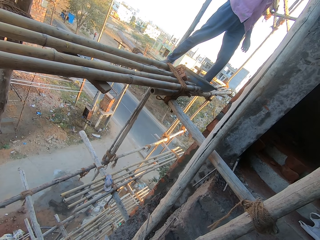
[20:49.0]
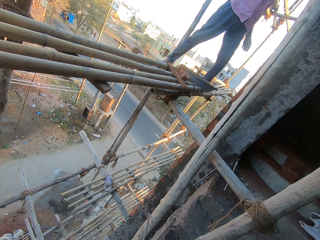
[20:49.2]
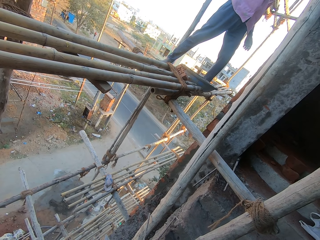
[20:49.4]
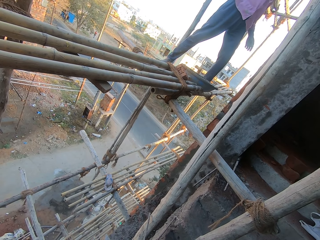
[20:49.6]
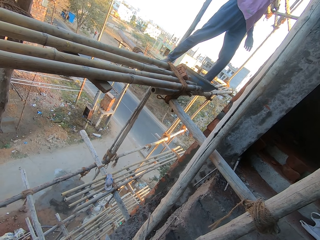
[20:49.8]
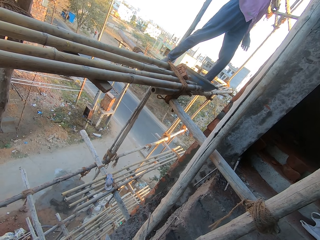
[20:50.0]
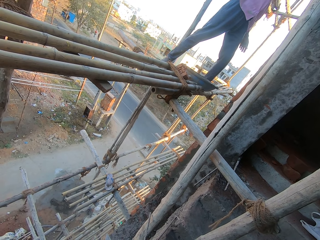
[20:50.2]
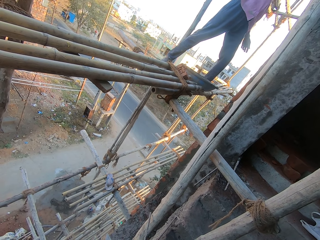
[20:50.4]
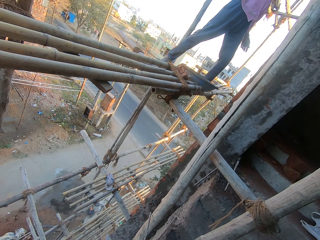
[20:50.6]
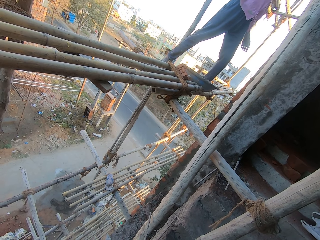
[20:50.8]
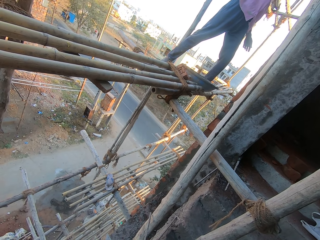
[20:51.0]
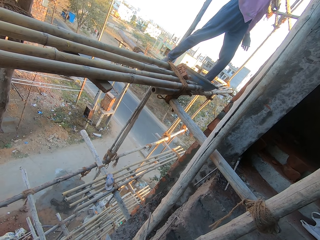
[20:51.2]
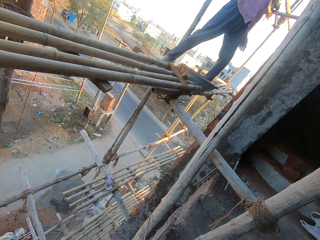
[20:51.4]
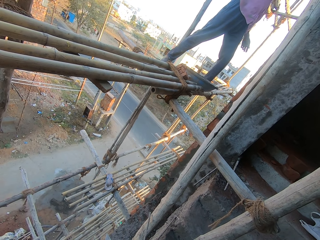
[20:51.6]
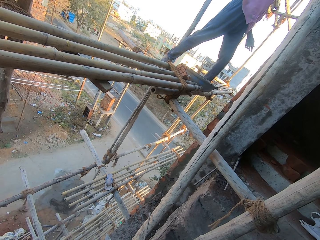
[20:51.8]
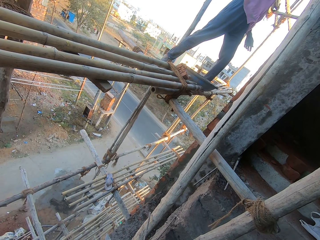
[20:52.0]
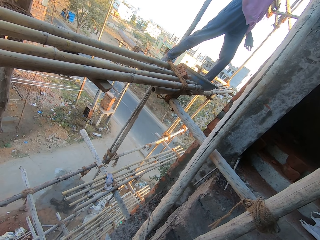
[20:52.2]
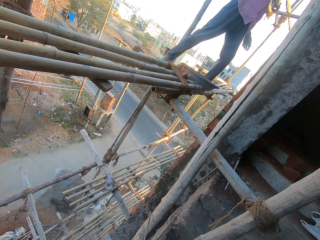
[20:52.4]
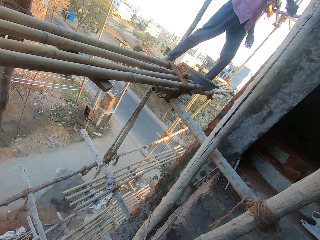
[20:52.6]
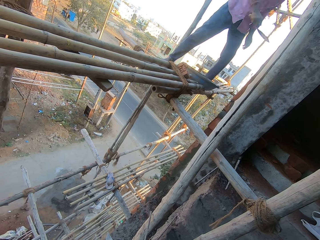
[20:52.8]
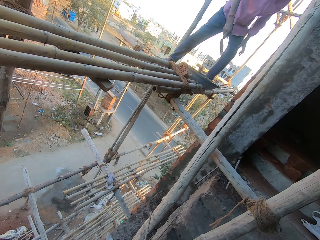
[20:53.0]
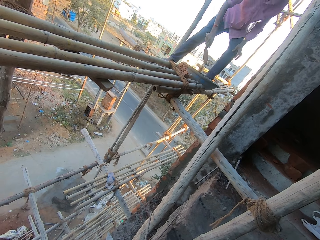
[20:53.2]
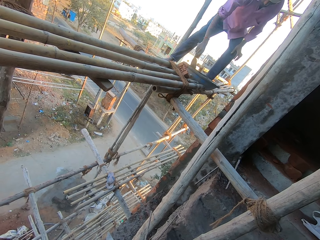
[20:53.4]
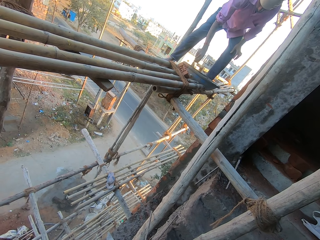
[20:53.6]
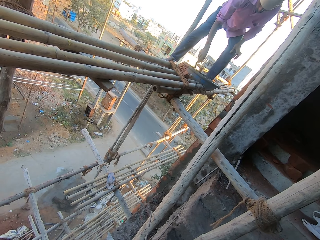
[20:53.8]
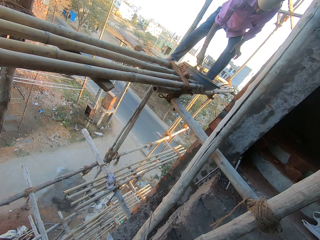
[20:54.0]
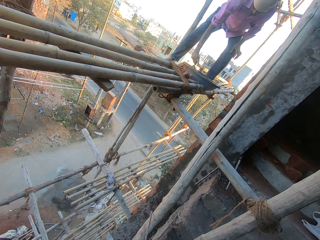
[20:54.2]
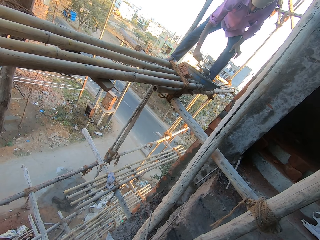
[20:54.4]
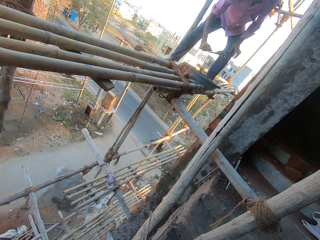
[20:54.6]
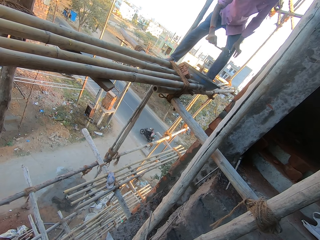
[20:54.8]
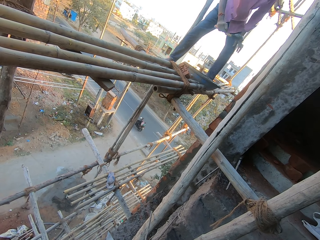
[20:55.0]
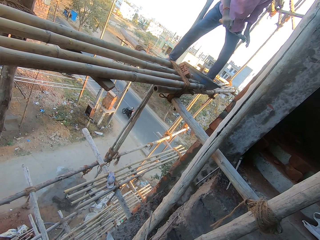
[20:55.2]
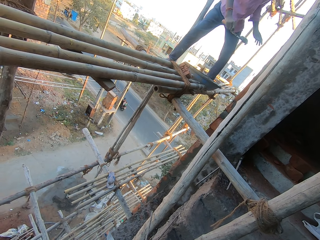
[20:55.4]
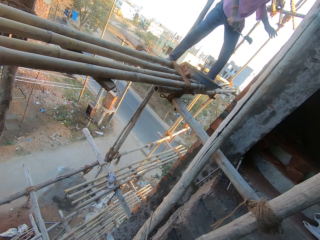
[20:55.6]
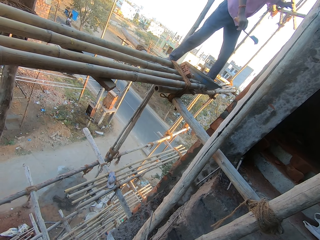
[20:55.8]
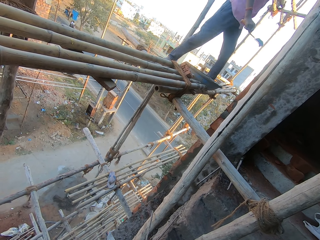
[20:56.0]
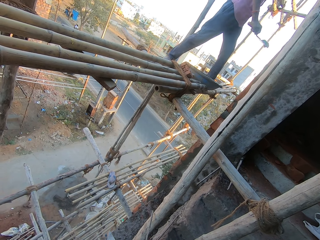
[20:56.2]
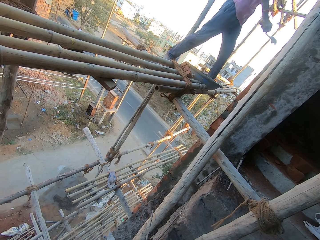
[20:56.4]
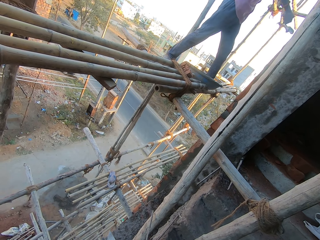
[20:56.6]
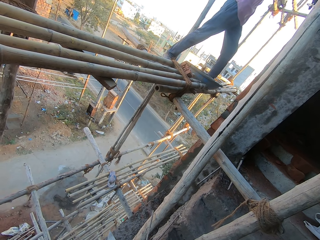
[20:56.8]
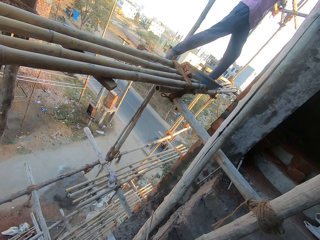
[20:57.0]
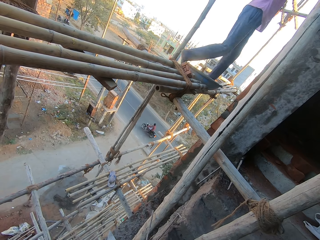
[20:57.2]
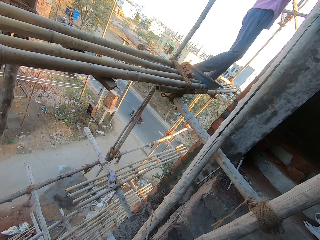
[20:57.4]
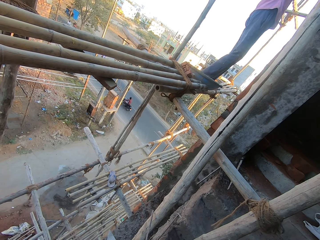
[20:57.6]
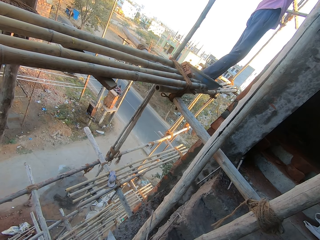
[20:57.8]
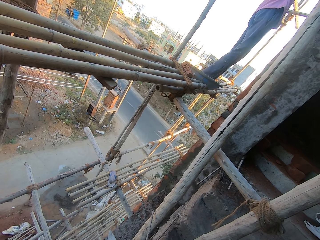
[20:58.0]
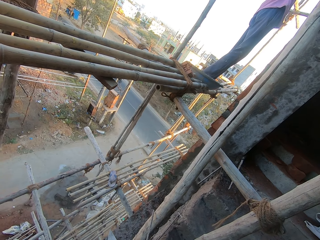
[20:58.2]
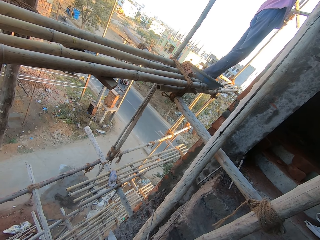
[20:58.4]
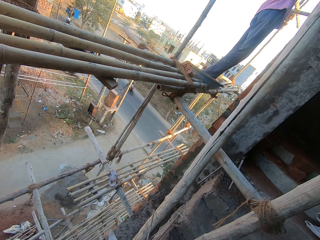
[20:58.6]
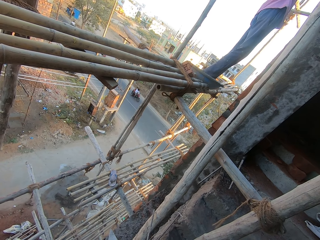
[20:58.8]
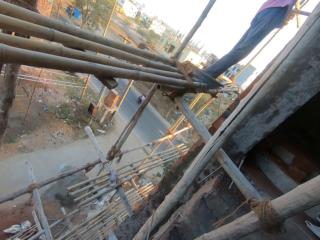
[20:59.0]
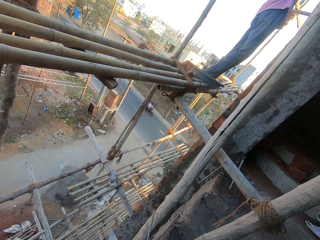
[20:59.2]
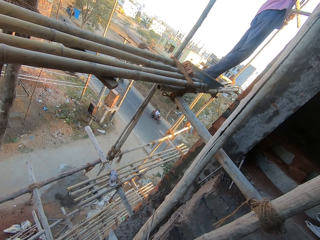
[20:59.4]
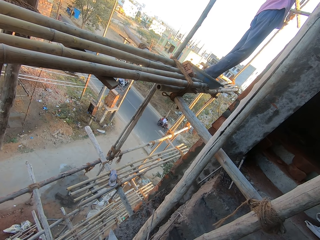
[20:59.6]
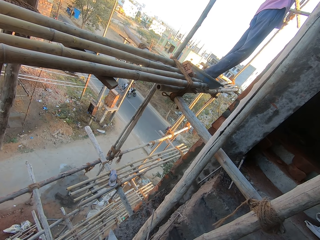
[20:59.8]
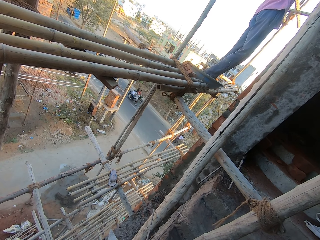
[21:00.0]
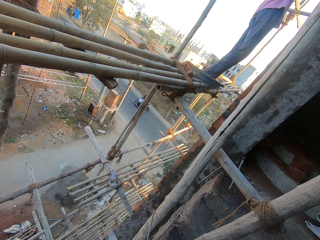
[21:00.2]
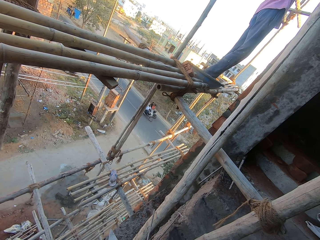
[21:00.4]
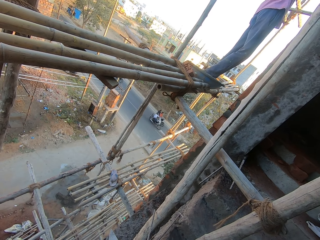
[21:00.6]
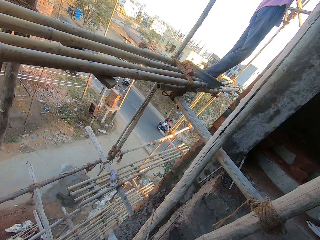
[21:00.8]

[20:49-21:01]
The man packs some cement from the bowl with the trowel in his right hand. He spreads the cement on the wall with the trowel in his right hand.

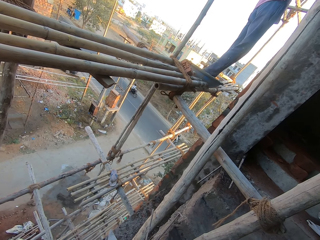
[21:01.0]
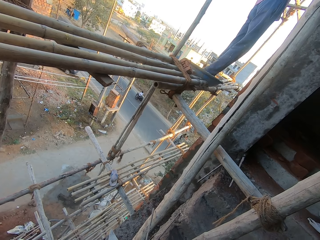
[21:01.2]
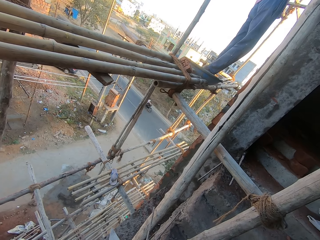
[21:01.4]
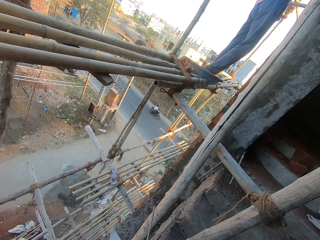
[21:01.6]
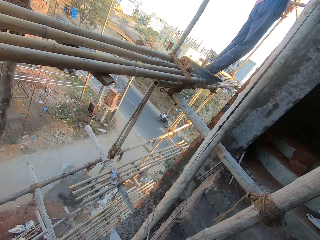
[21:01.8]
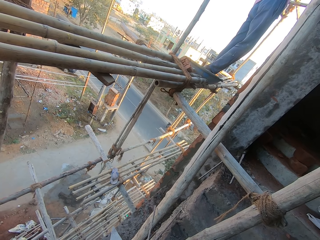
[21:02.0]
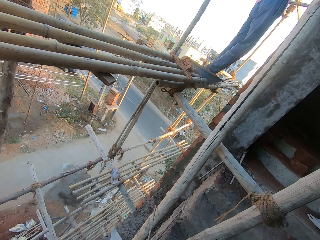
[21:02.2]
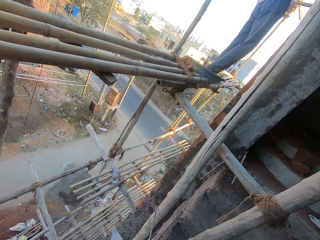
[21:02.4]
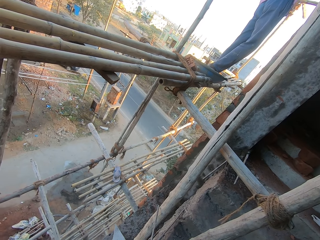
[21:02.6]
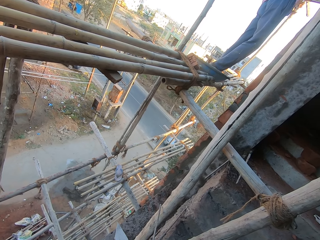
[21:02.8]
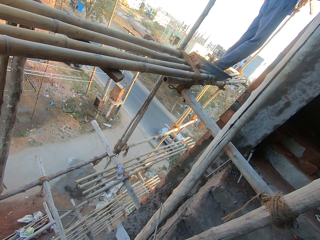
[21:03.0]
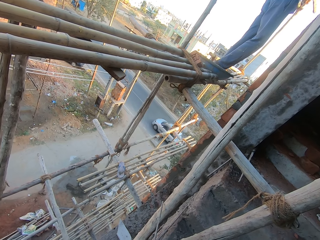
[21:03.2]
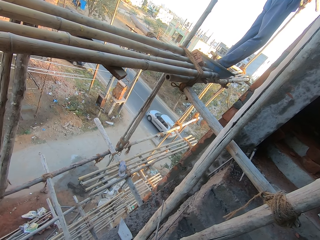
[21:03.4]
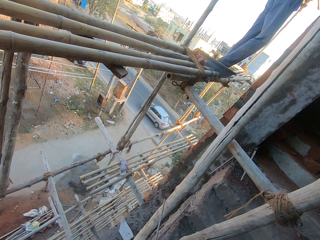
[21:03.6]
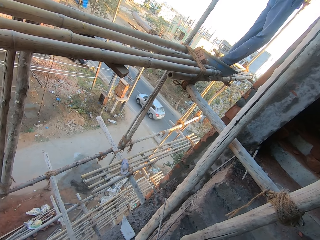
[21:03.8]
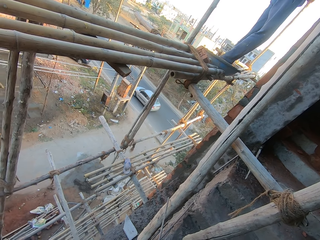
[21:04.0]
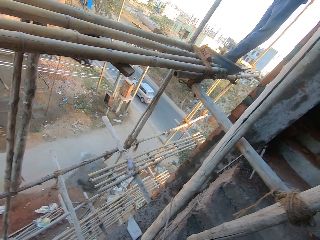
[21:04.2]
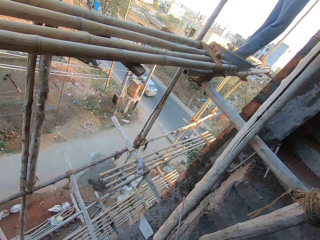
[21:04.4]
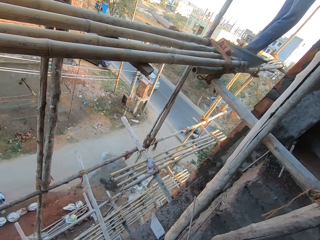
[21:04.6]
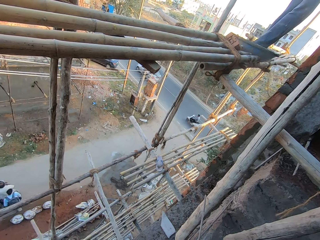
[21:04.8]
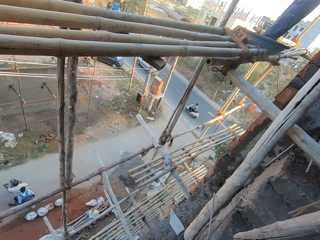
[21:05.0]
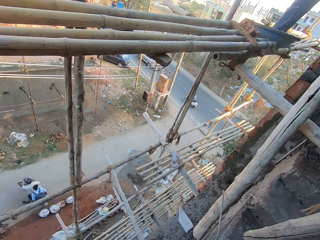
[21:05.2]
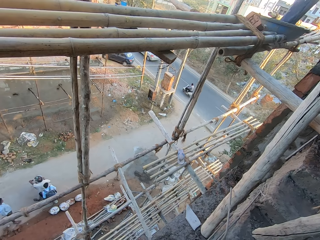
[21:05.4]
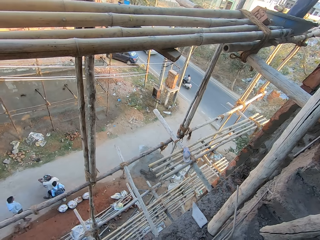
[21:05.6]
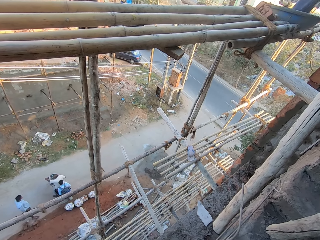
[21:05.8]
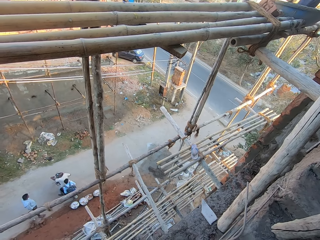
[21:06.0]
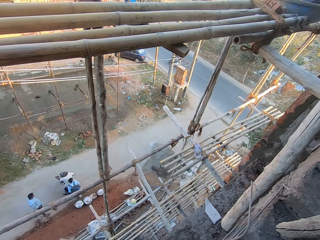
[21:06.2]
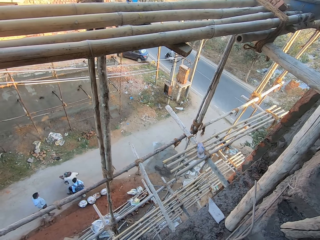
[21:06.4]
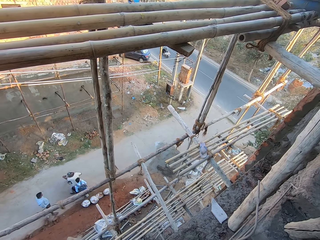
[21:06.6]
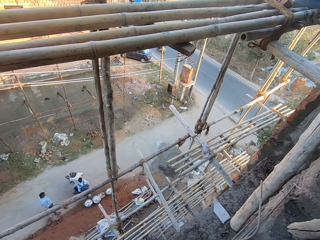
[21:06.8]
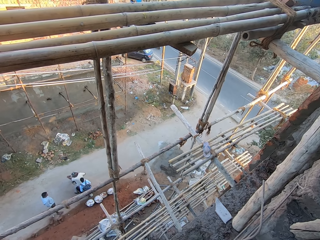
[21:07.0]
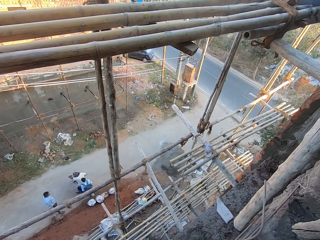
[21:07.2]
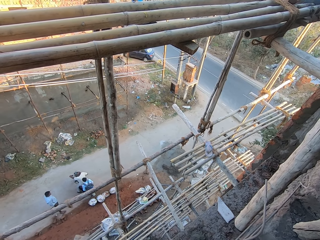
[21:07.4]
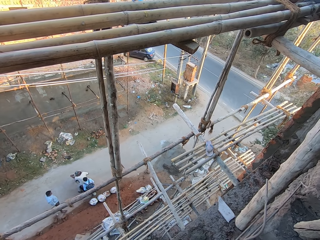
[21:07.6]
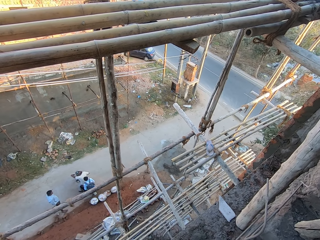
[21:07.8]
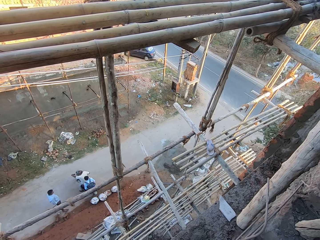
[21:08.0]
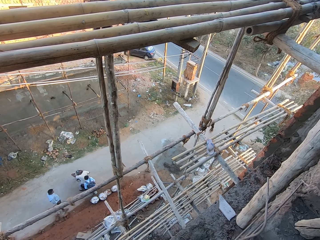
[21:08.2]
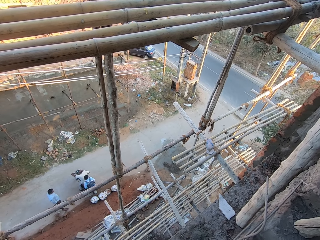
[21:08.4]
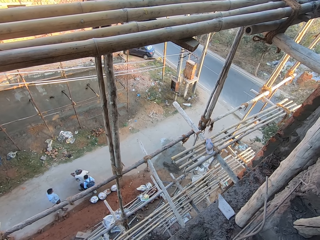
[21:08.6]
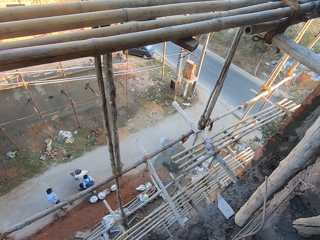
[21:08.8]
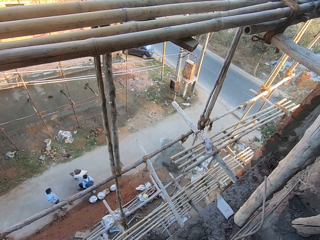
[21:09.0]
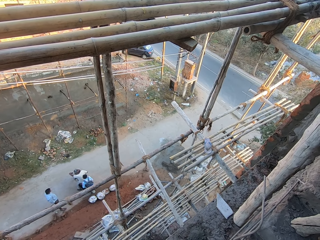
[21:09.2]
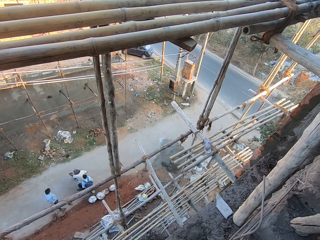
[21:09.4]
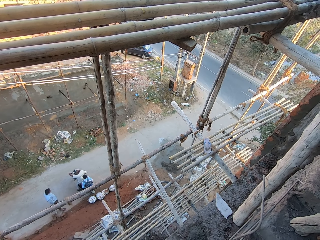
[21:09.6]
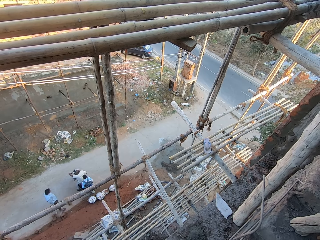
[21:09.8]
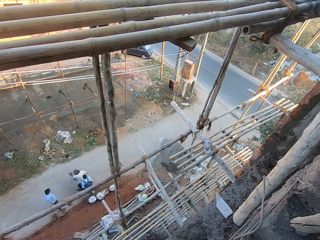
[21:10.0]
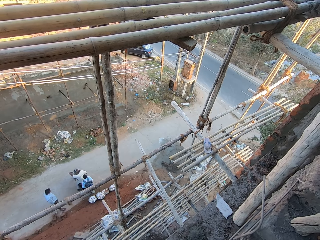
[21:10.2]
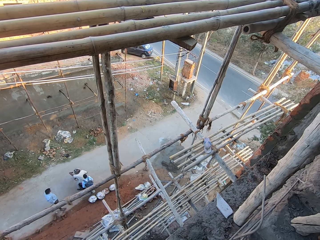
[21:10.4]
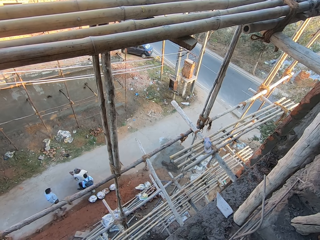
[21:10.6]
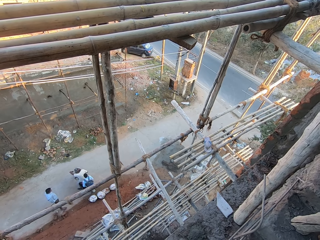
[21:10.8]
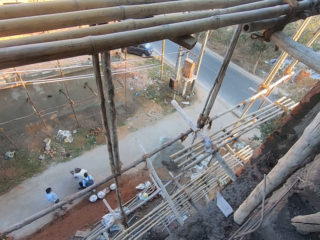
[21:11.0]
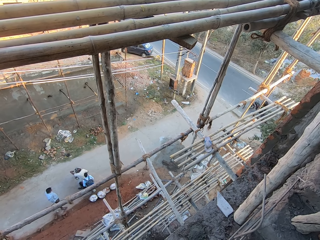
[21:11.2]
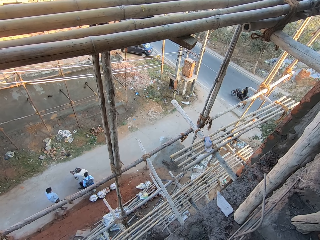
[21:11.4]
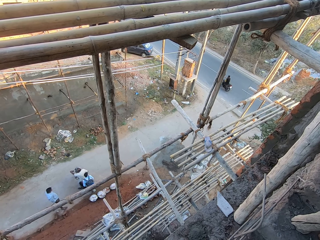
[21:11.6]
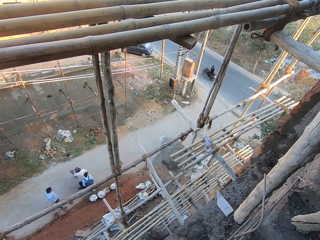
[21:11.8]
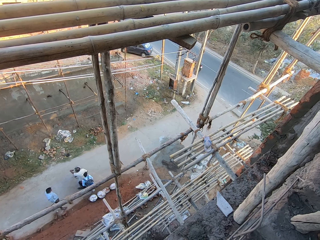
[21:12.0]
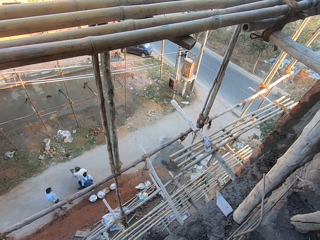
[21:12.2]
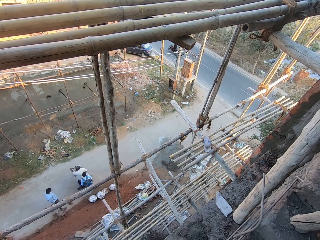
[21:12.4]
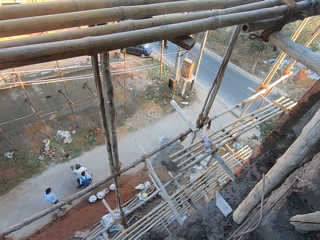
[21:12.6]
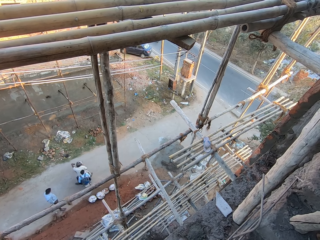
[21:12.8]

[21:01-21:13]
A man interacts with another man.
